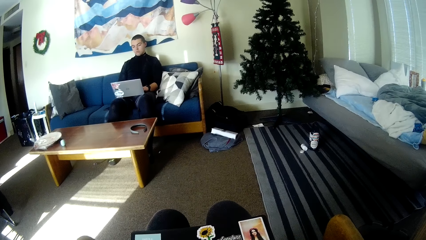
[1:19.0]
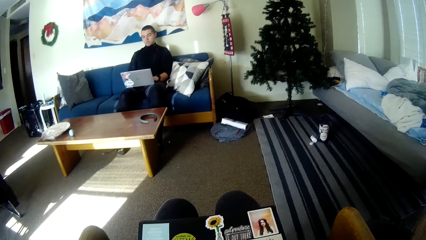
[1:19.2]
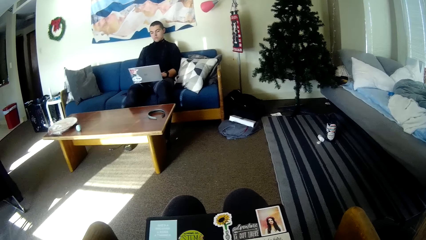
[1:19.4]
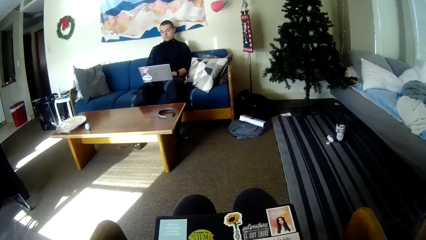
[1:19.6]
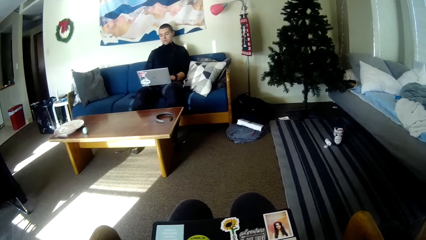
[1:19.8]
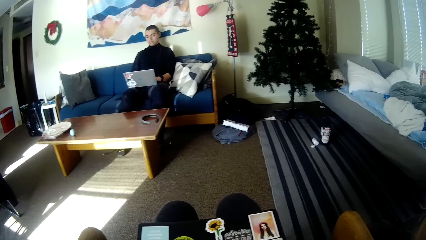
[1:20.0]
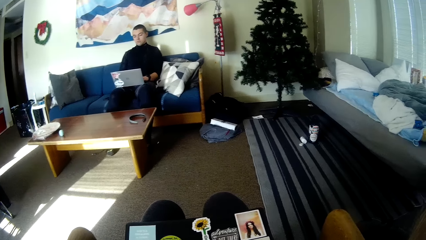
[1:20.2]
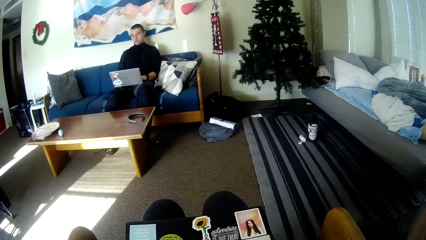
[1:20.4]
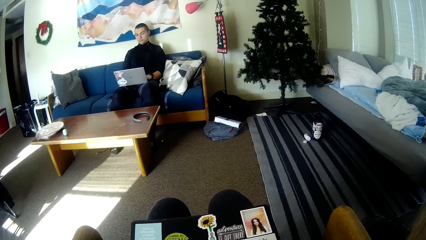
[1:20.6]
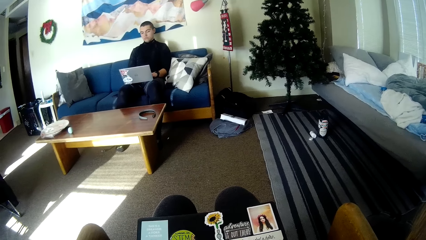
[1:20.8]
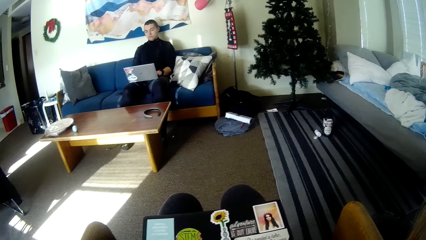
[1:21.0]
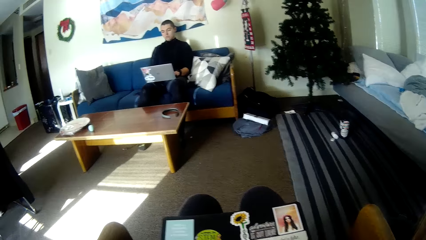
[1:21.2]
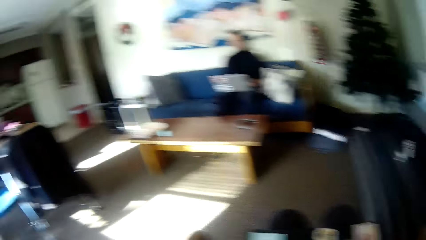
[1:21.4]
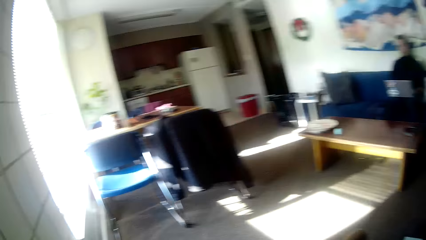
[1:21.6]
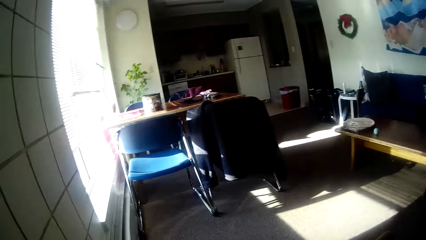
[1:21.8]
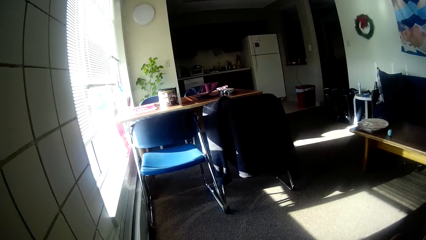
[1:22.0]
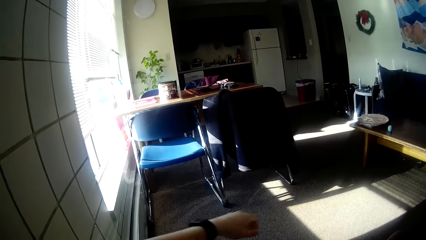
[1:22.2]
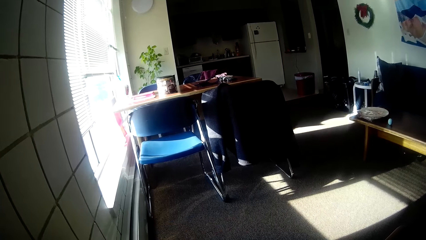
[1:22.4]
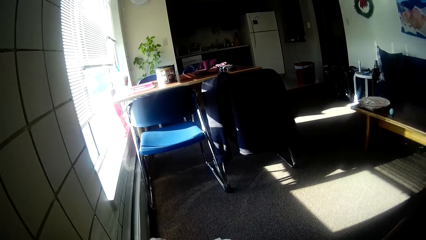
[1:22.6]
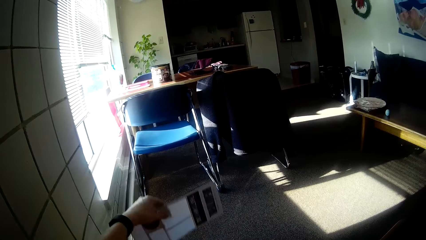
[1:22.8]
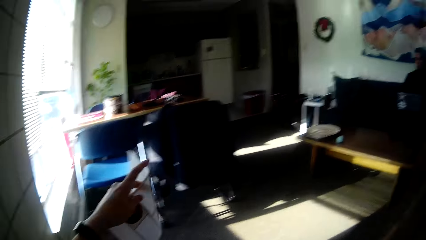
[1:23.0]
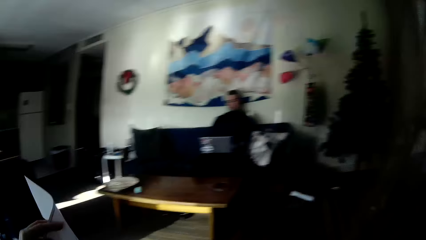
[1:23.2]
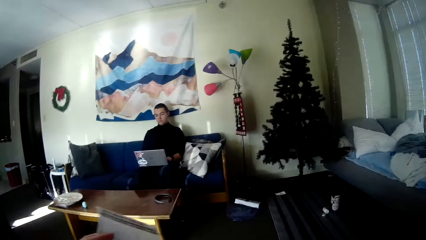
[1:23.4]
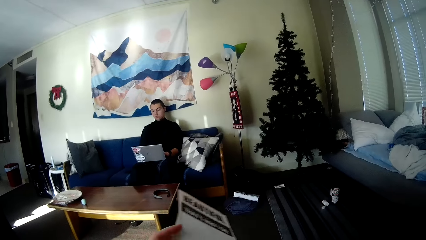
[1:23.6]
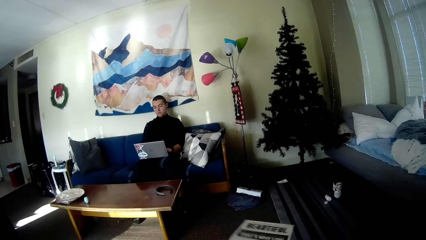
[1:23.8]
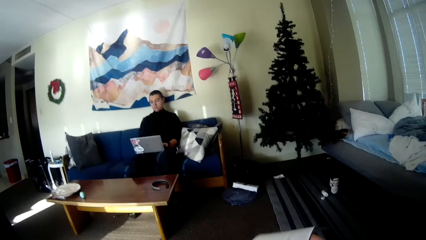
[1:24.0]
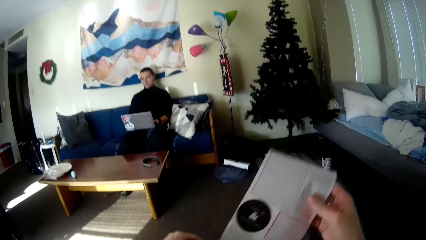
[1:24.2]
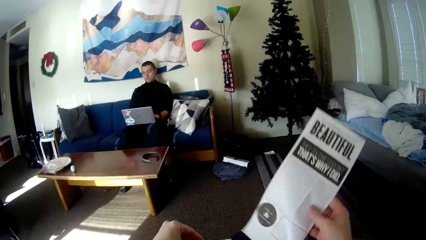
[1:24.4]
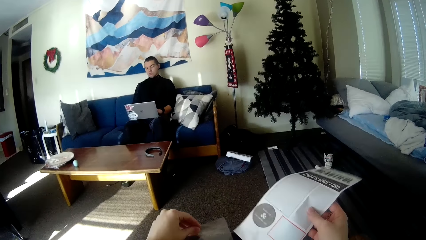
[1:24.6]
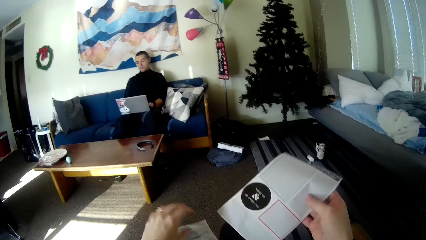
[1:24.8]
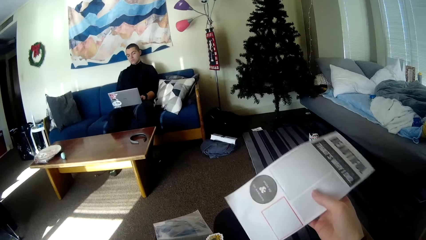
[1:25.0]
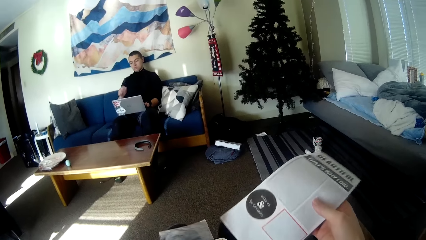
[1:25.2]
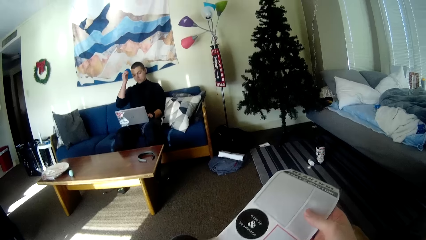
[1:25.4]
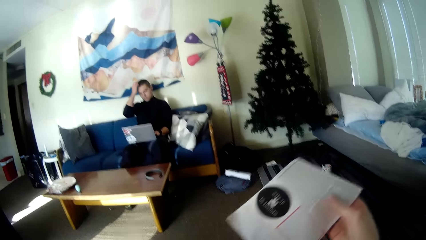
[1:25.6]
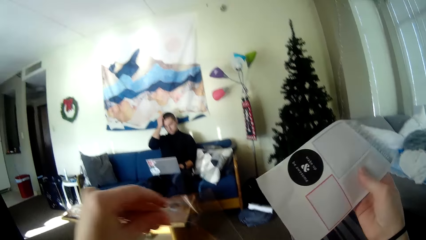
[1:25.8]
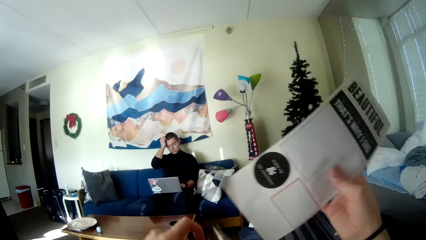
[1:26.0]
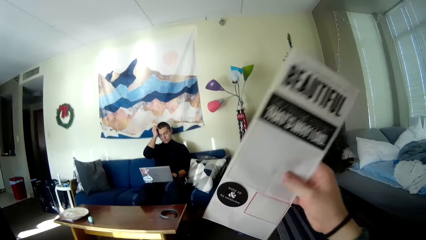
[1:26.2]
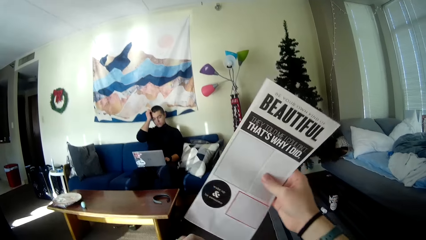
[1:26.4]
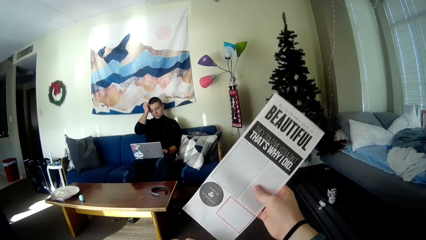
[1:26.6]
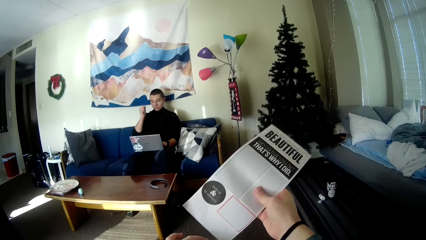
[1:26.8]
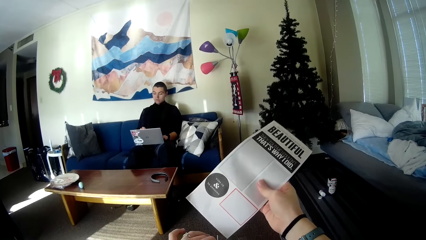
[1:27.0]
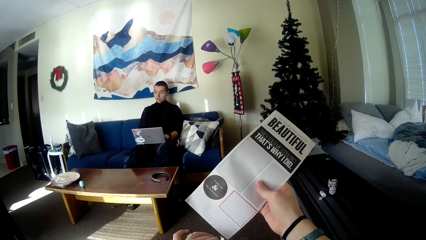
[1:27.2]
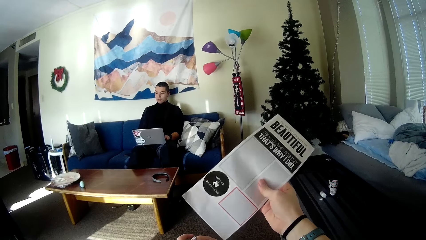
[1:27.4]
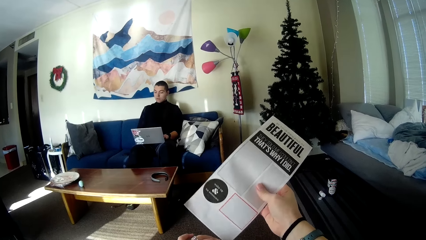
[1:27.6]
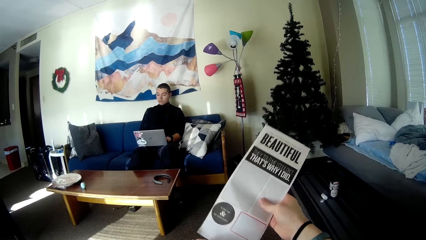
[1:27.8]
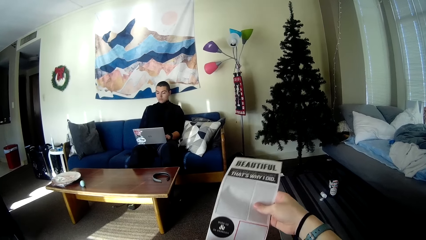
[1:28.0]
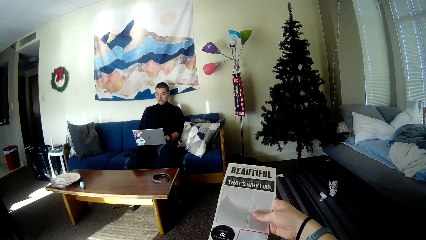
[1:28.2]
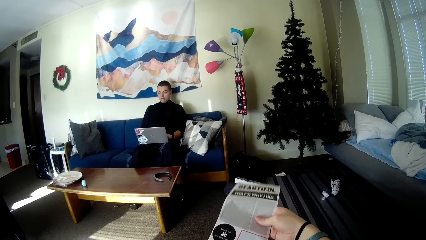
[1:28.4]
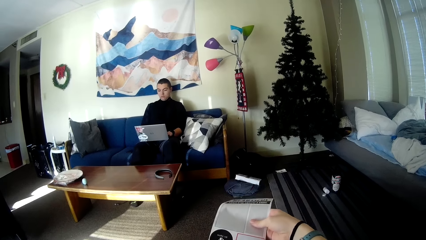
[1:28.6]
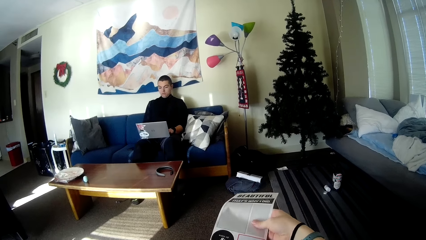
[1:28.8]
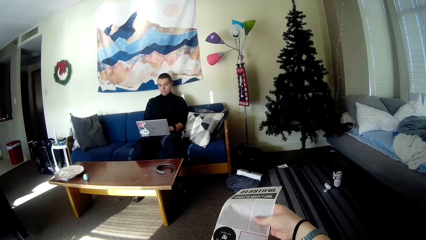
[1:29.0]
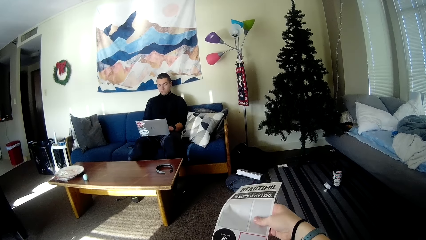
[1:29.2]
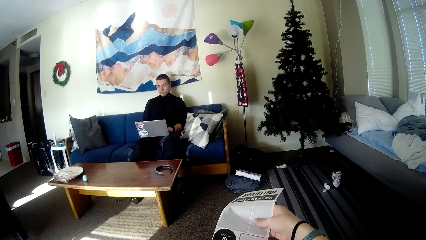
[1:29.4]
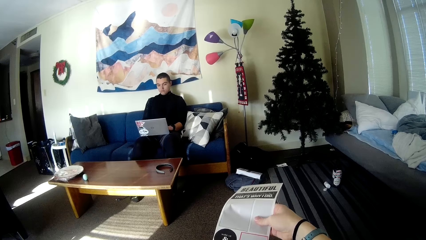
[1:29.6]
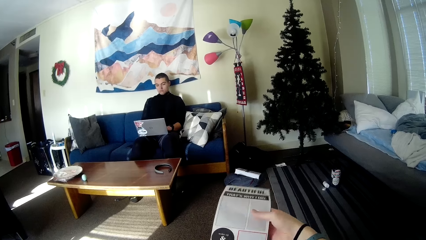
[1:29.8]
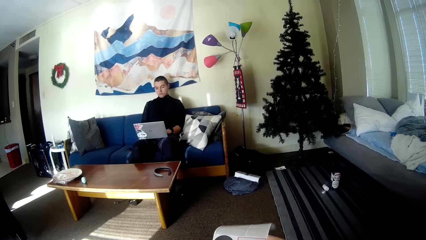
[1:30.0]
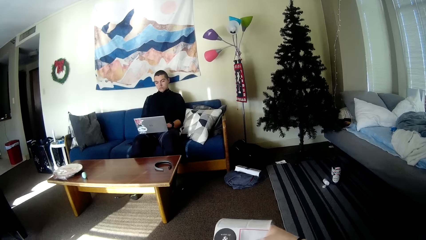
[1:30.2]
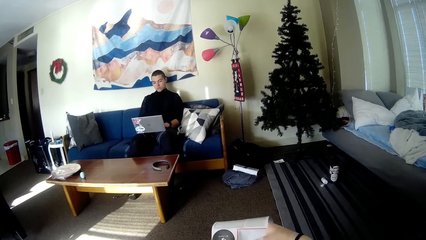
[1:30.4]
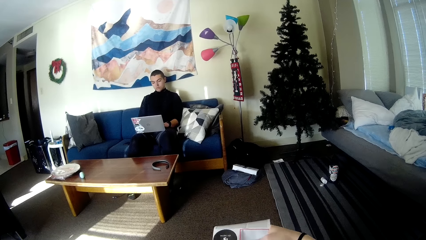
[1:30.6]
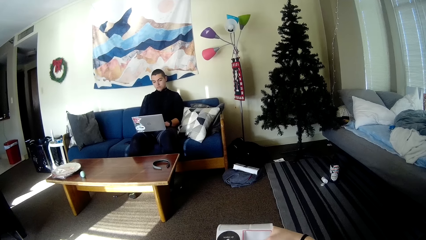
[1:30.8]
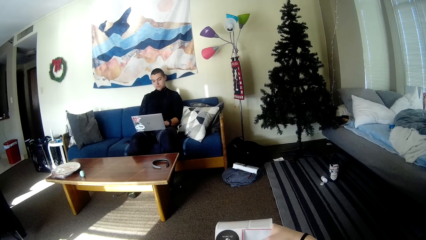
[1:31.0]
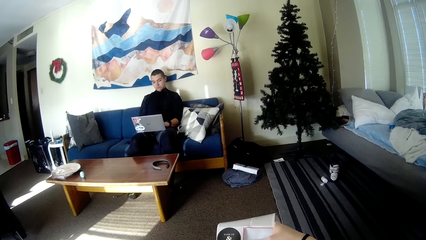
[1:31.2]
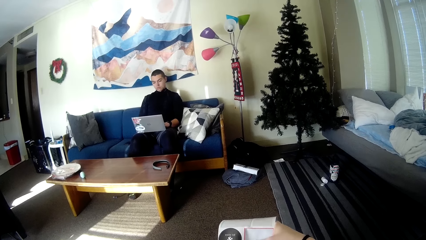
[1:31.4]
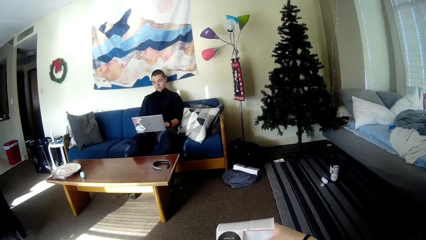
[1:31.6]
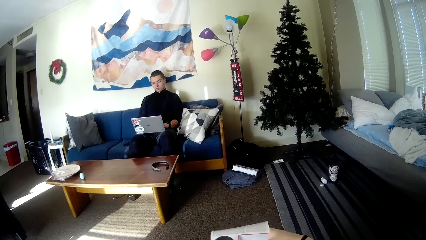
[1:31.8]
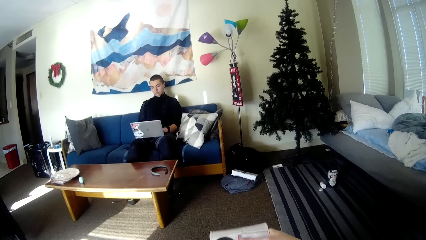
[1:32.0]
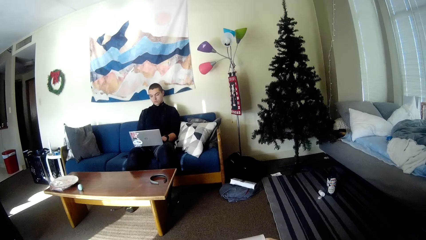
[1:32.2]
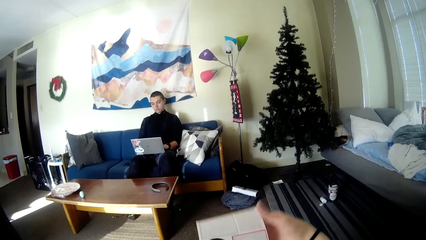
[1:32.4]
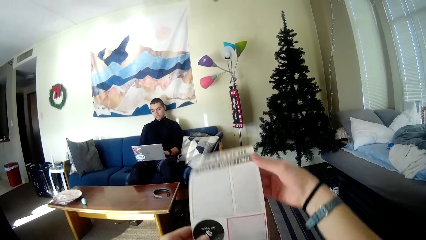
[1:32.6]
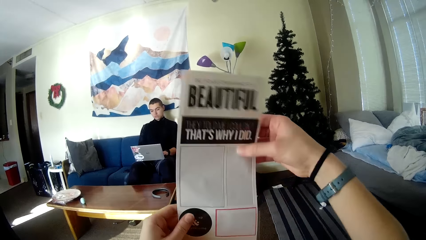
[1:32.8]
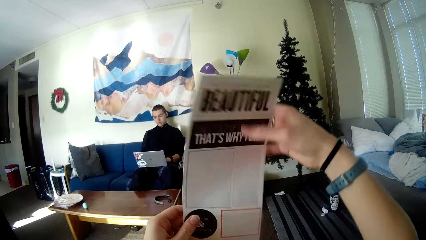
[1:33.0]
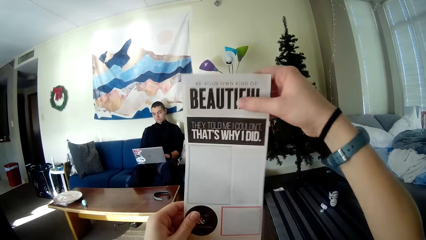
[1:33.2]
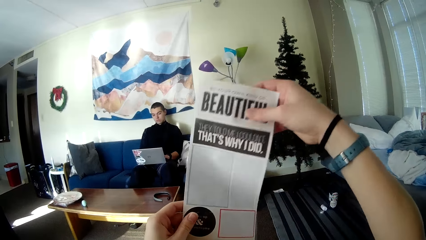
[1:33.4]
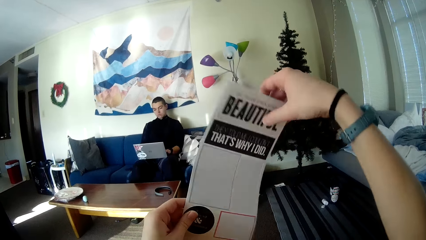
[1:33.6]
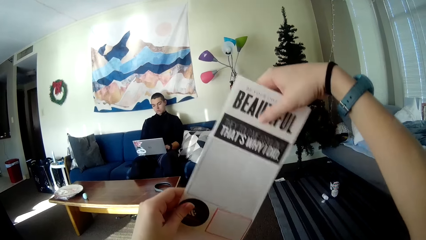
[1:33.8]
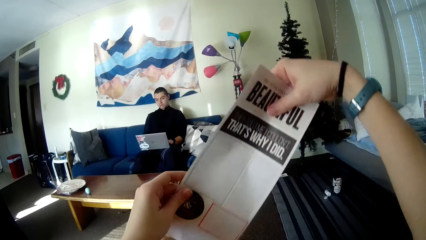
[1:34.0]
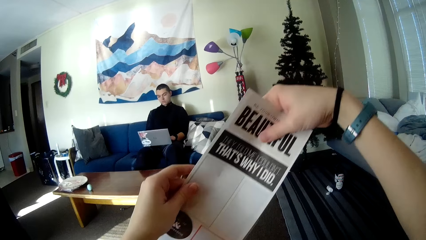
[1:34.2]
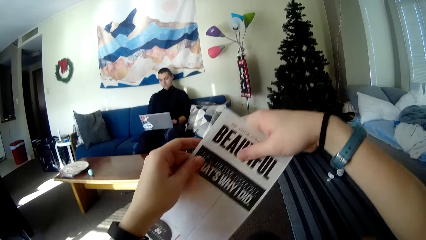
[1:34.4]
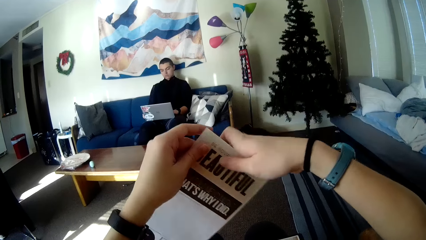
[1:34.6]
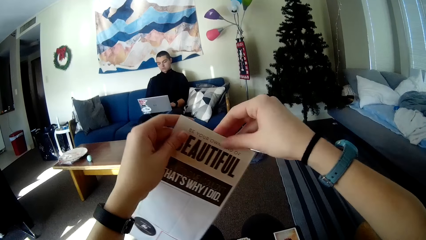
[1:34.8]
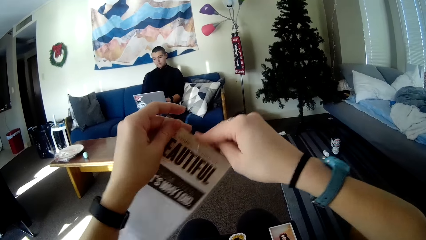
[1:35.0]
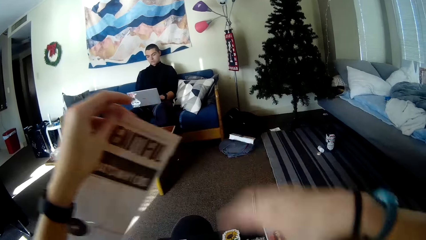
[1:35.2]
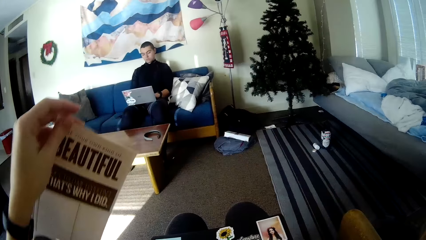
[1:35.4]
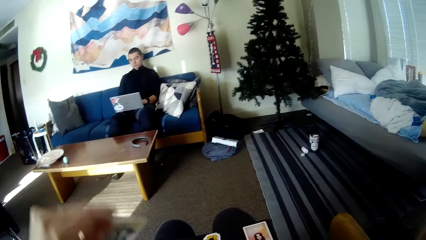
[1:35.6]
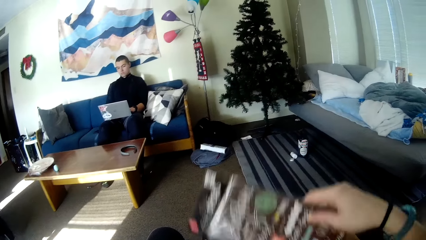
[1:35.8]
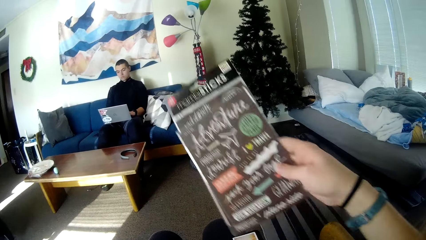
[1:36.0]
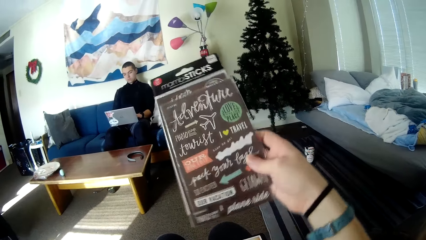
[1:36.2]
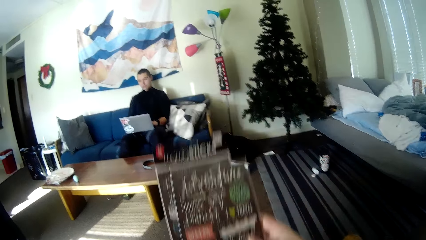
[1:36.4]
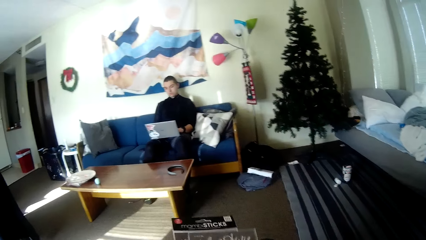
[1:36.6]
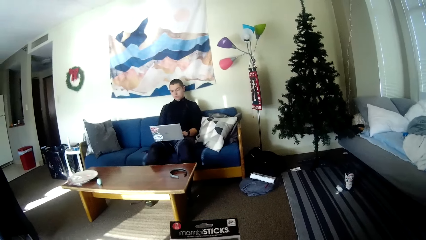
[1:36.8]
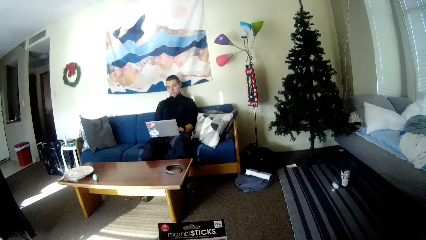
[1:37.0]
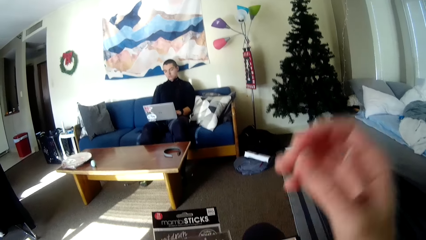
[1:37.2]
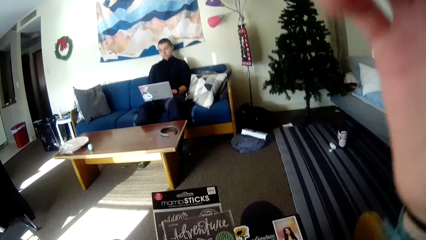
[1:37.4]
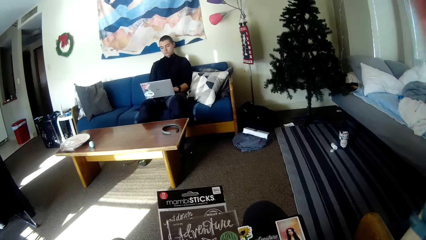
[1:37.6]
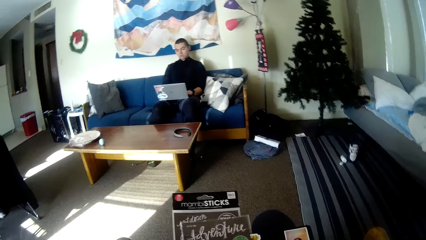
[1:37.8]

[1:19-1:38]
The camera wearer looks around the room. She holds the sticker sheet in her left hand. She picks up the paper. She transfers the sticker sheet to her right hand. She places the paper in the envelope. She puts the sticker sheet back into the nylon. She raises another two sticker sheets up. She picks up the paper.
